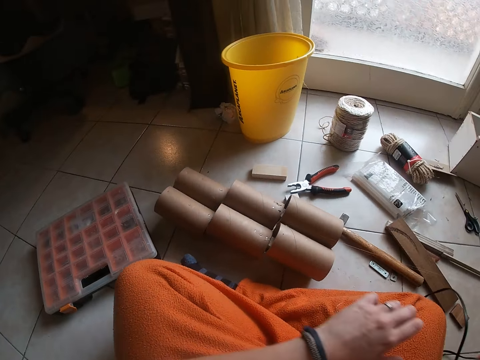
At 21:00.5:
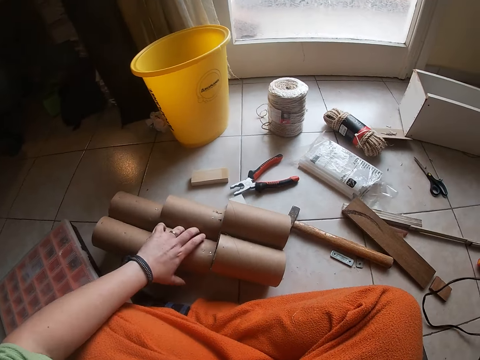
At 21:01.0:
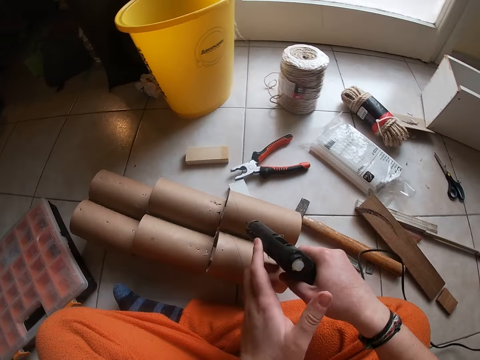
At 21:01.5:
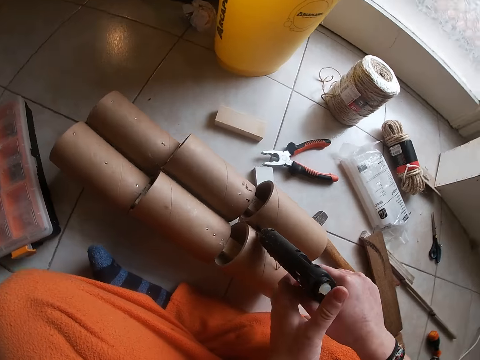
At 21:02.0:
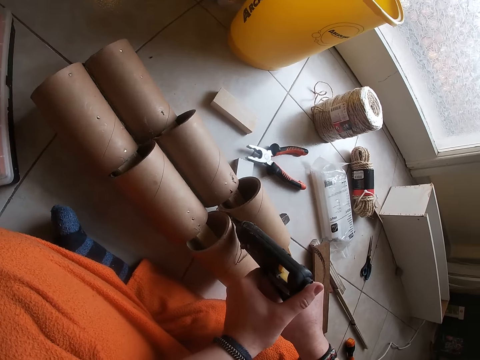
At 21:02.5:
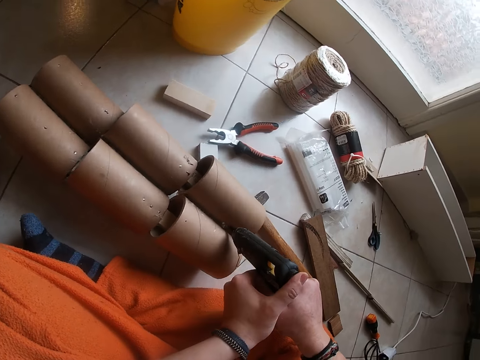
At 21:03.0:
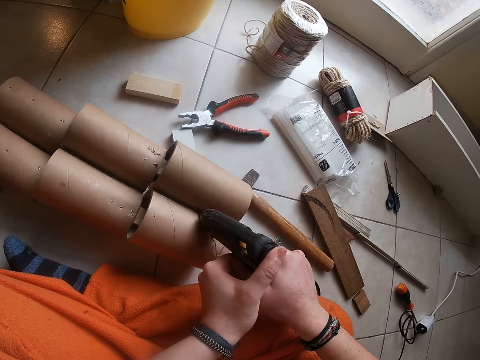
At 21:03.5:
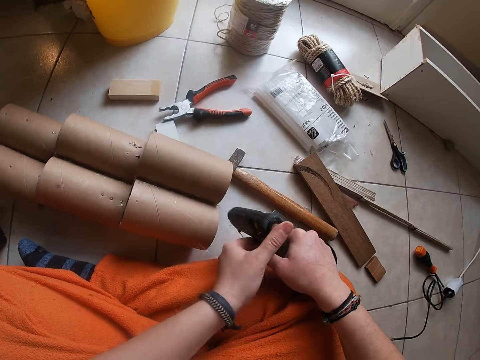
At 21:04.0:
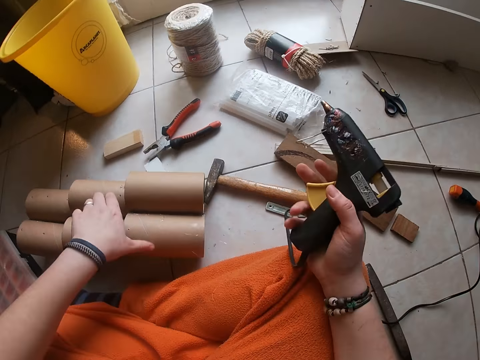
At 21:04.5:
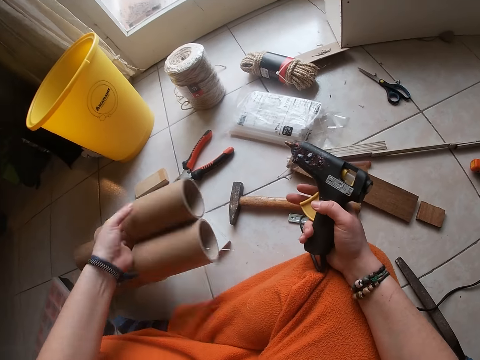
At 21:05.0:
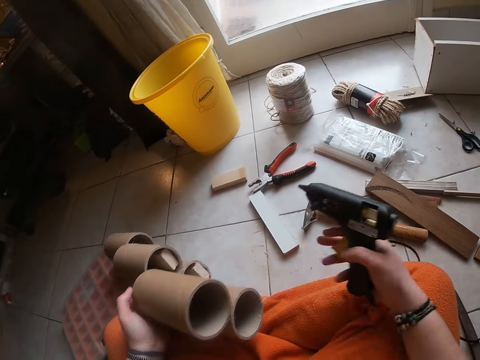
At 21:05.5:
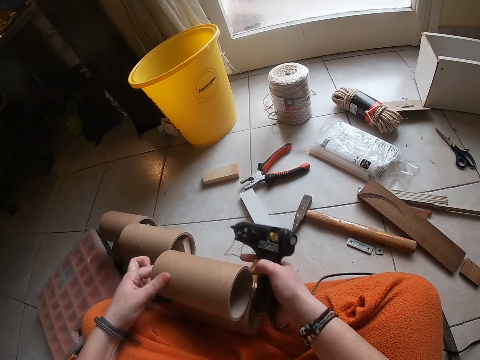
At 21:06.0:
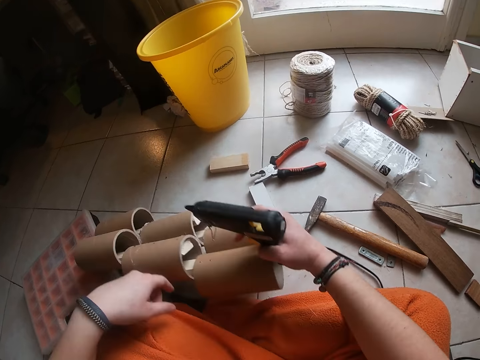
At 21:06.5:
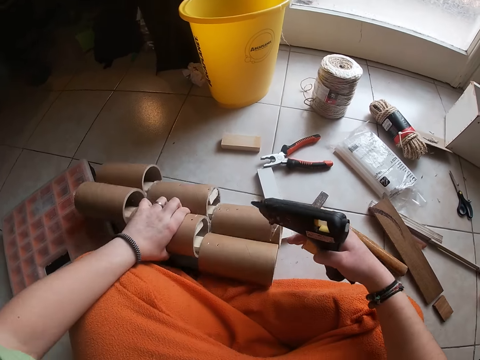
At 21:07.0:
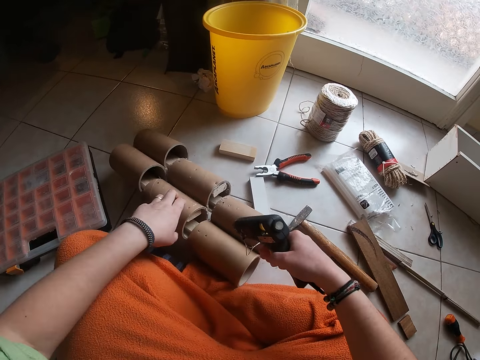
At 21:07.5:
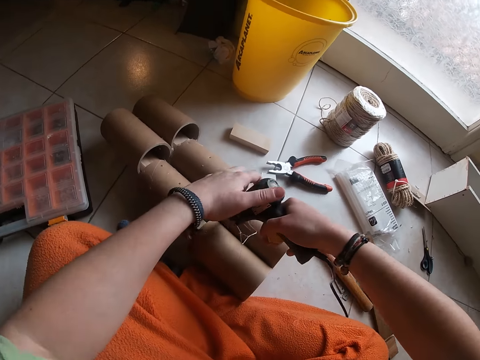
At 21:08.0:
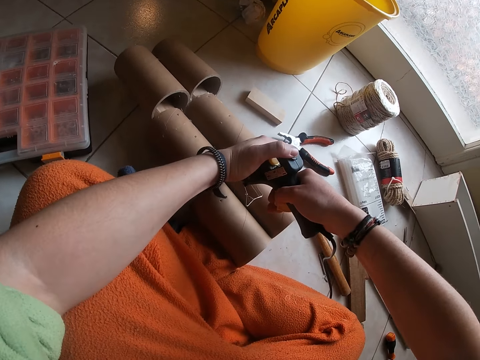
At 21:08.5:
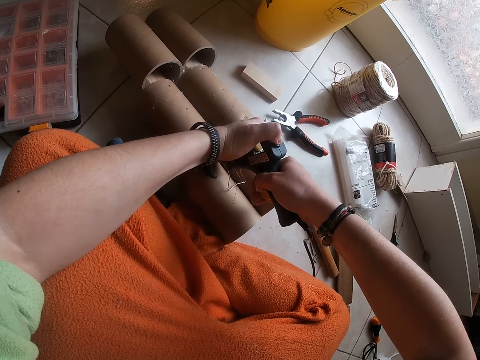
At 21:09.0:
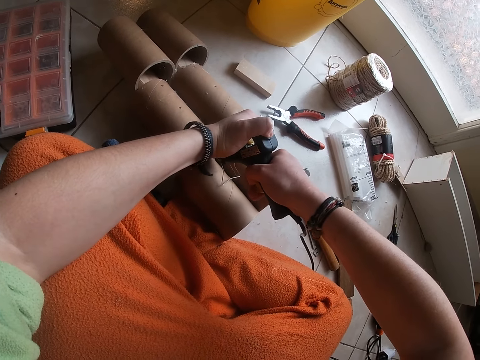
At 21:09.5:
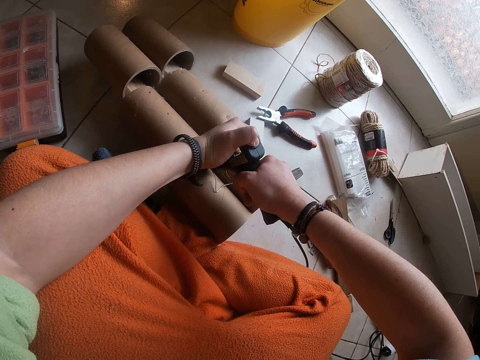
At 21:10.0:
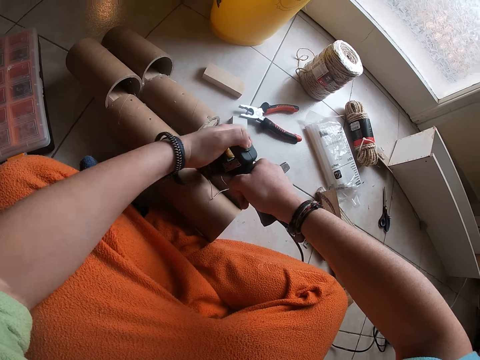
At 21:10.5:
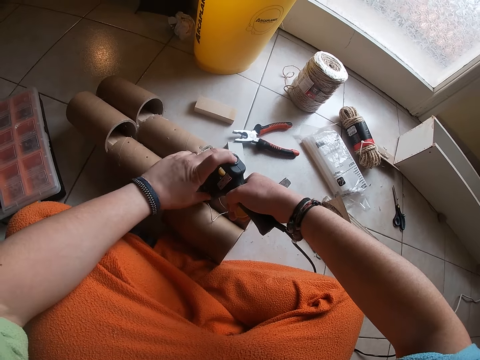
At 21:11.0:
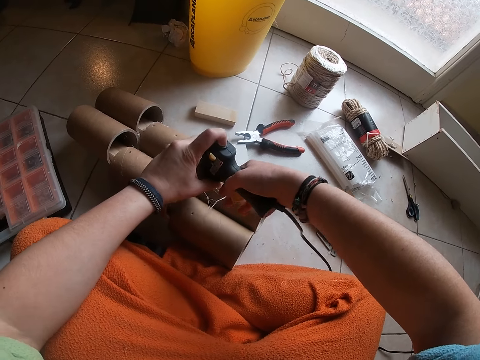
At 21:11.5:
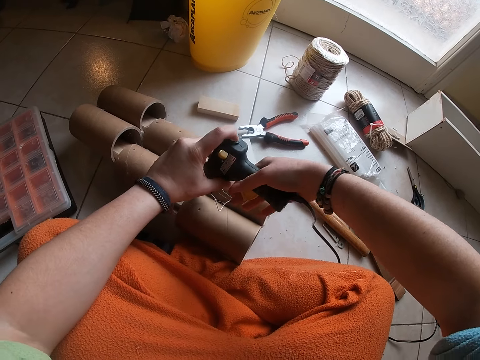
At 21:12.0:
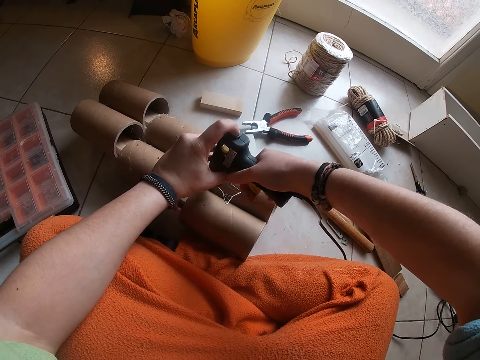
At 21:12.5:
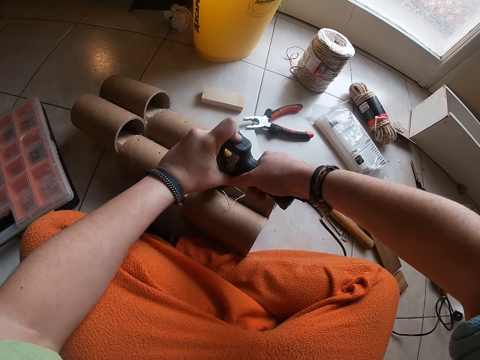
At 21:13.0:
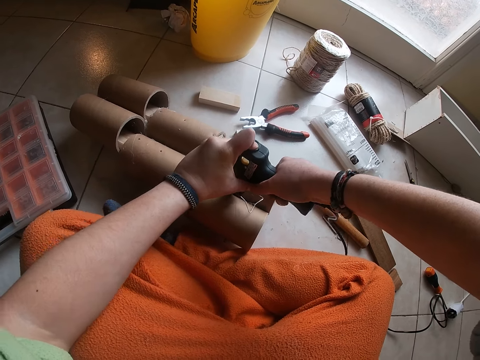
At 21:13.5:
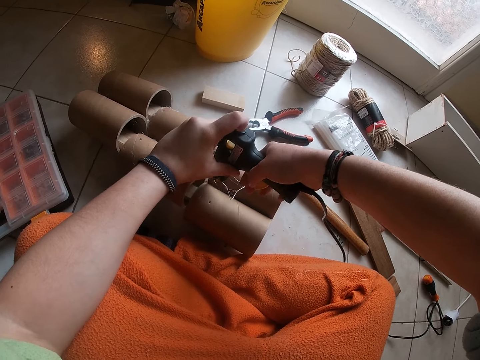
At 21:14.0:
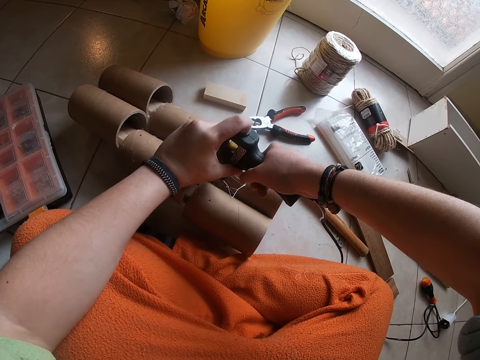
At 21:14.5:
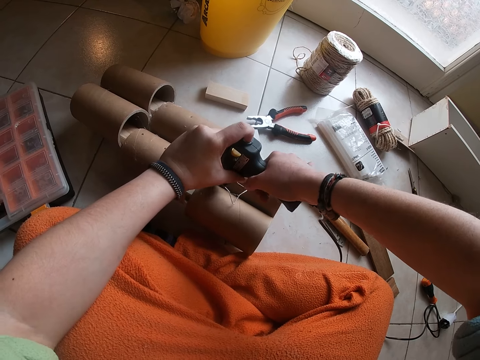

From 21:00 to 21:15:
The camera wearer applies glue from the glue gun to the three-step cardboard roll in her right hand. She moves the three-step cardboard with her left hand. She turns the twine sisal rope. She presses the gum stick to the glue gun with her left hand. She applies glue from the glue gun to the three-step cardboard roll in her right hand.

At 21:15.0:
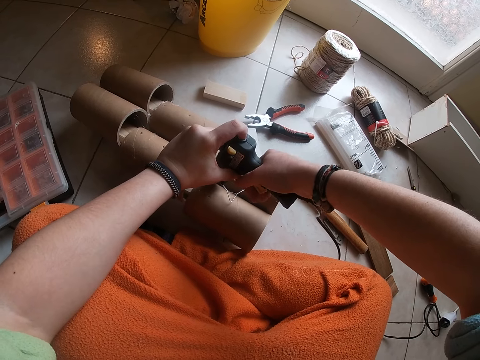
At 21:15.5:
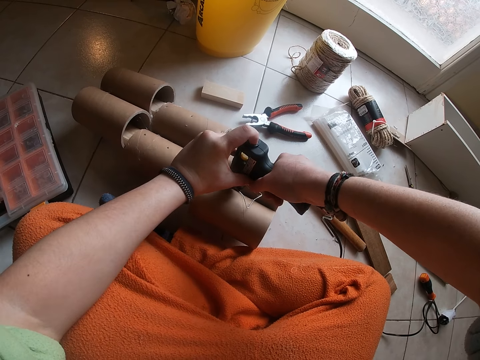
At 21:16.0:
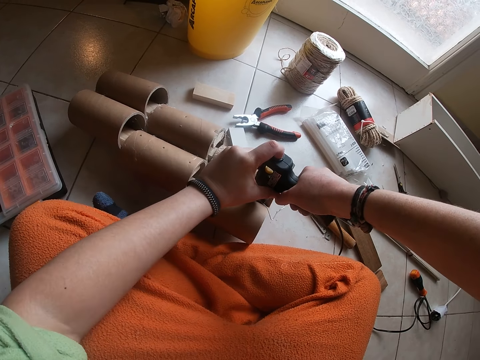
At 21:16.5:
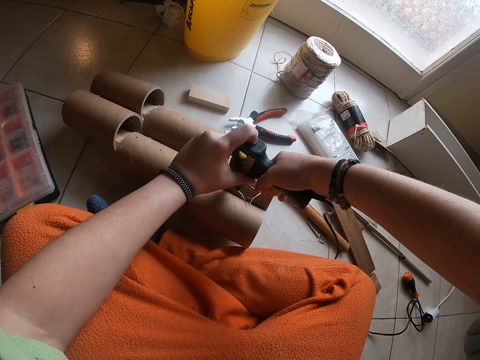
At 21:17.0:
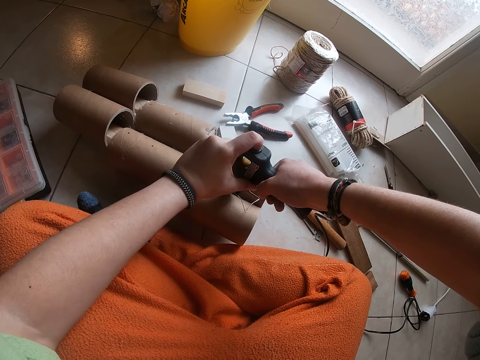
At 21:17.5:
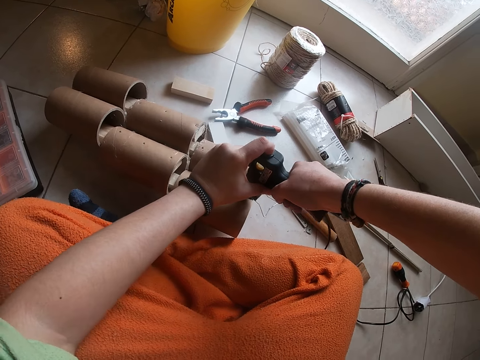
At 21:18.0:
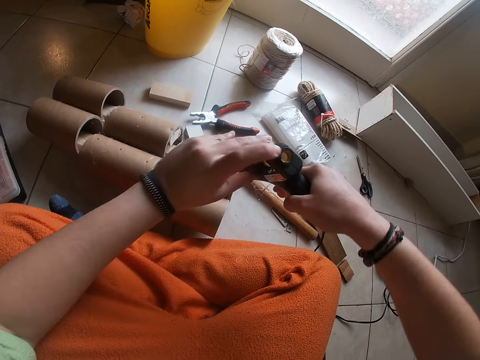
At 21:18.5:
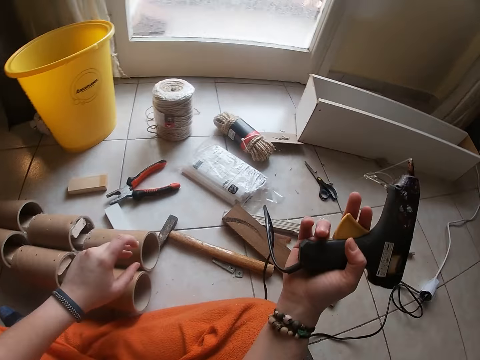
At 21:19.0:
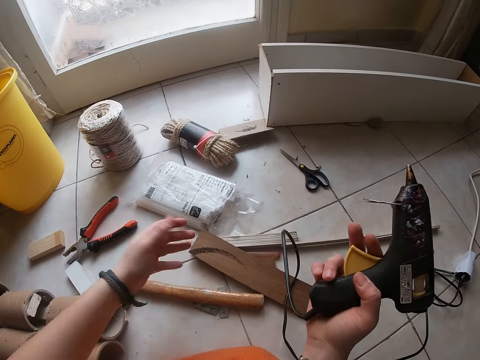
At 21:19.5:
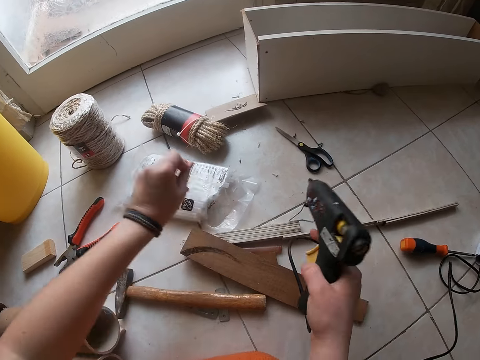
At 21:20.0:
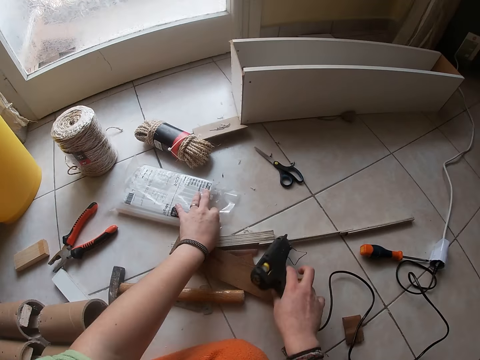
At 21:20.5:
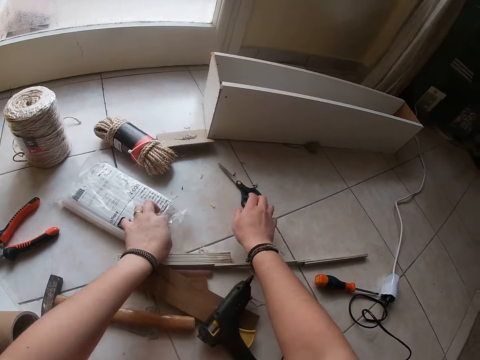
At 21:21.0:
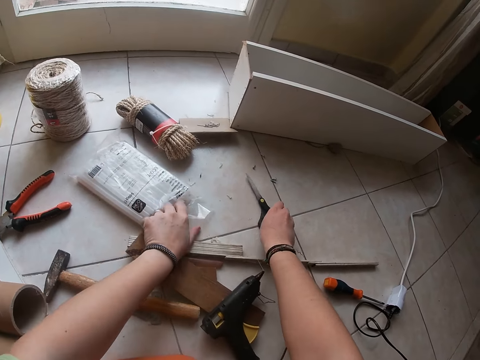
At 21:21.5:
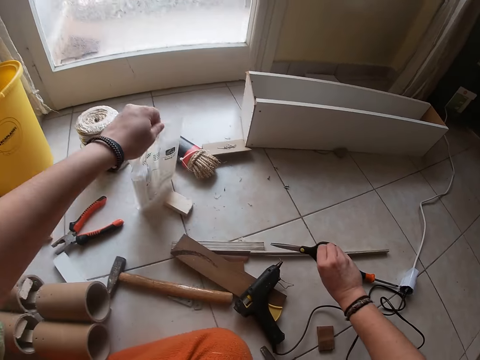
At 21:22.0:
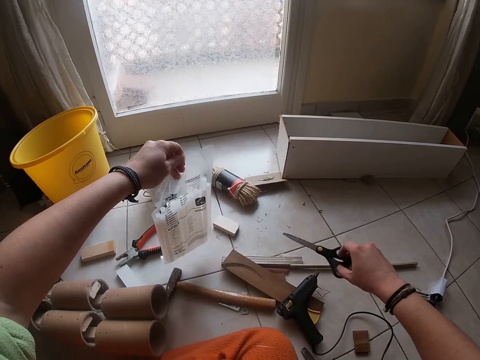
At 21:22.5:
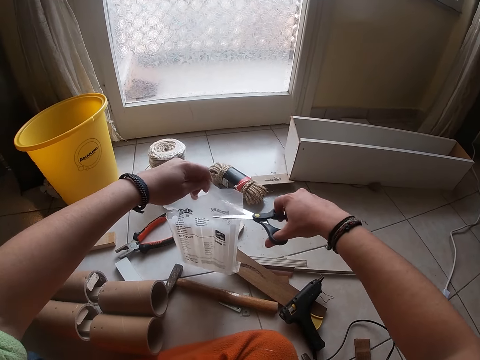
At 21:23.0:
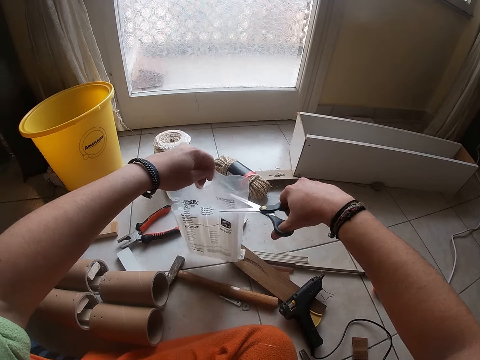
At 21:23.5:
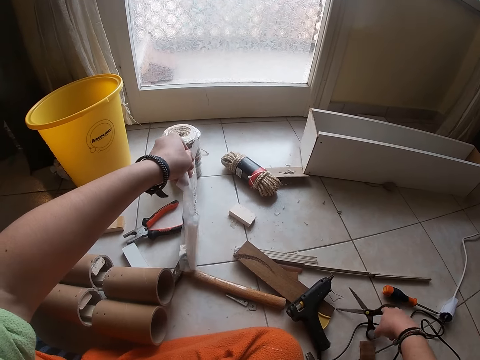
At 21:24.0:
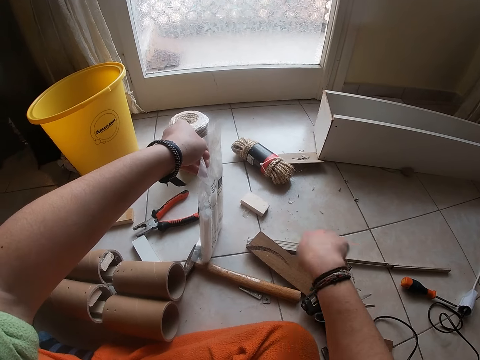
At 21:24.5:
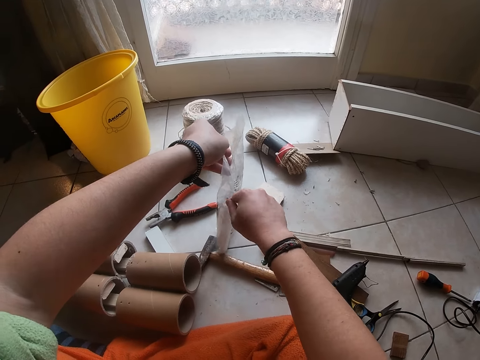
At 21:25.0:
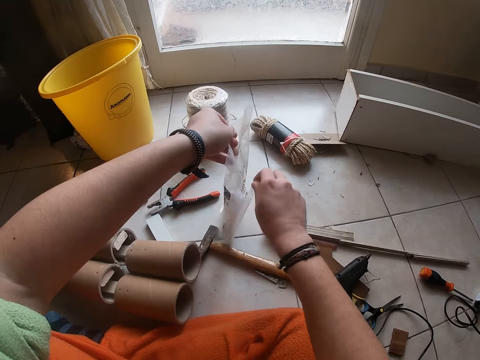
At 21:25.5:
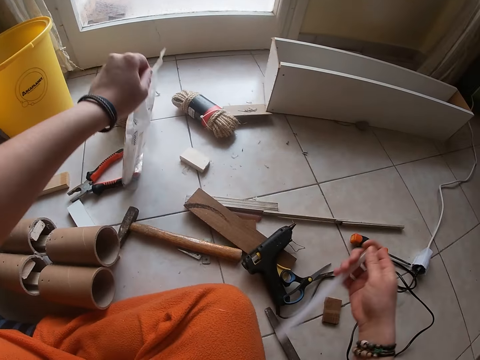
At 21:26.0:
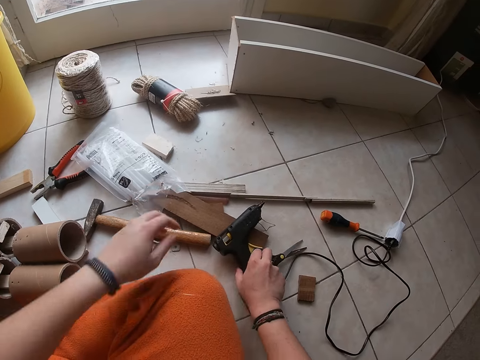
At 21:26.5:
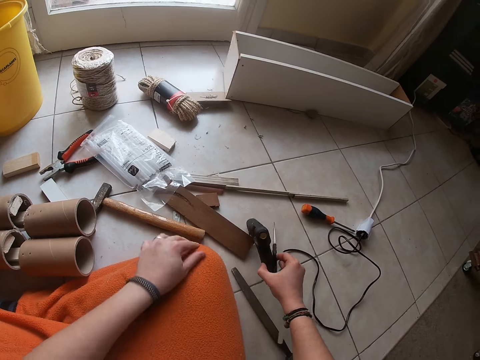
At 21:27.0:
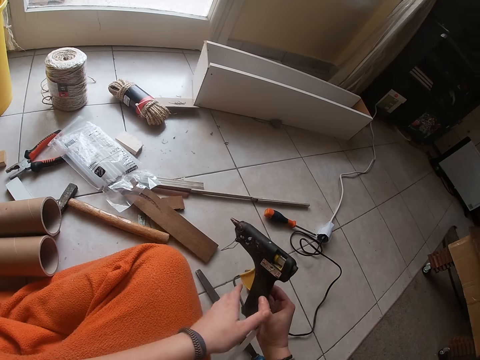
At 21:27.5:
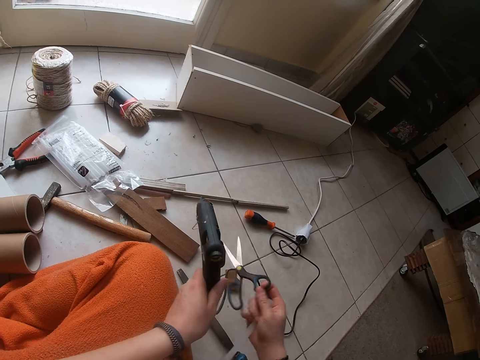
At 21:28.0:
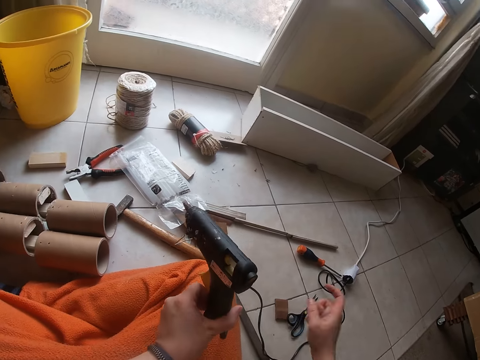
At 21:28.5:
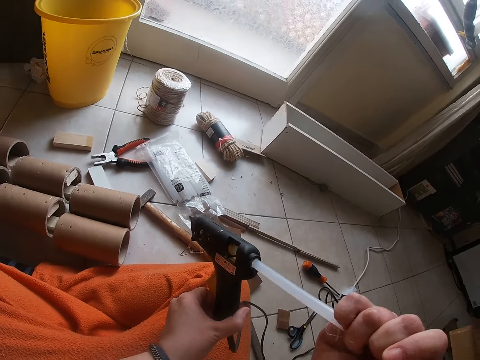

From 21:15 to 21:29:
The camera wearer drops the glue gun in her right hand on the floor. She picks up the scissors from the floor with her right hand. She picks up a pack of gum sticks from the floor with her left hand. She cuts the gum stick pack in her left hand with the scissors in her right hand. She drops the scissors in her right hand on the floor. She removes a gum stick or glue tube from the pack with her right hand. She drops the gum stick pack in her left hand on the floor. She takes the glue gun from the floor with her right hand. She puts the glue tube in the gun.
